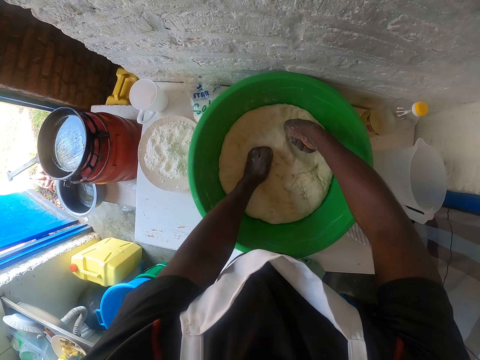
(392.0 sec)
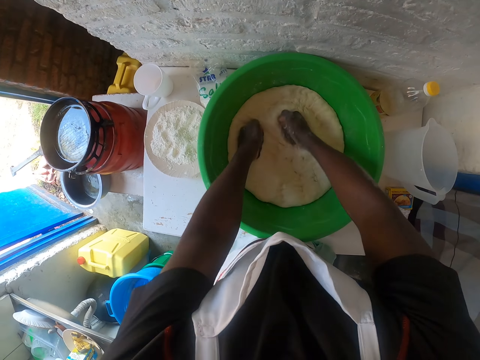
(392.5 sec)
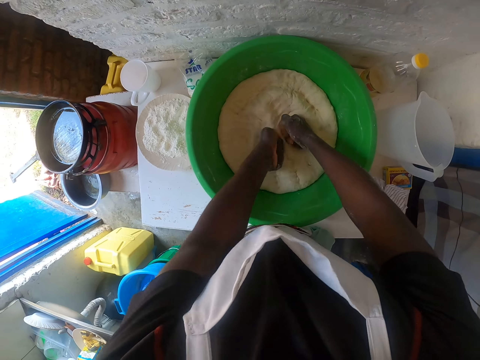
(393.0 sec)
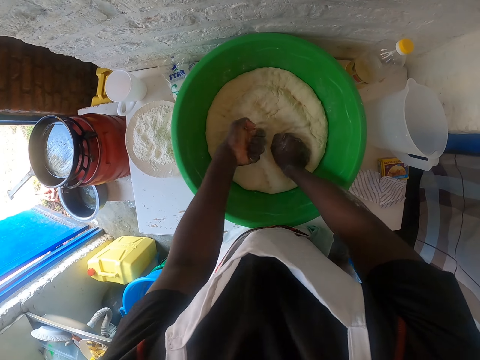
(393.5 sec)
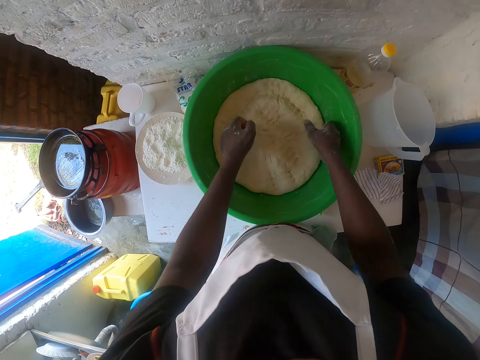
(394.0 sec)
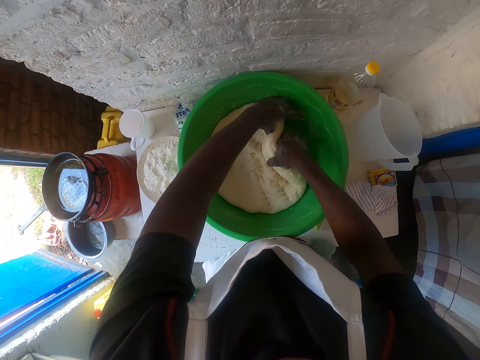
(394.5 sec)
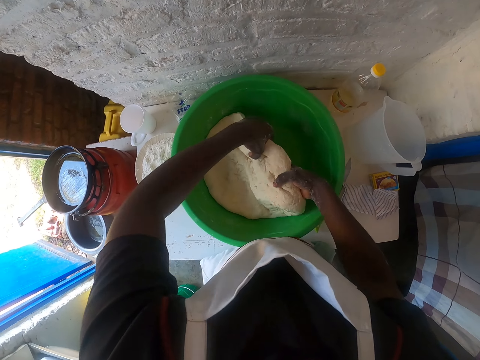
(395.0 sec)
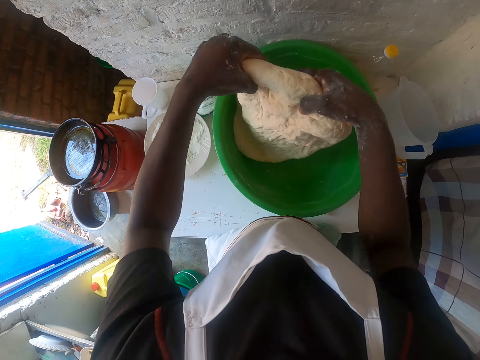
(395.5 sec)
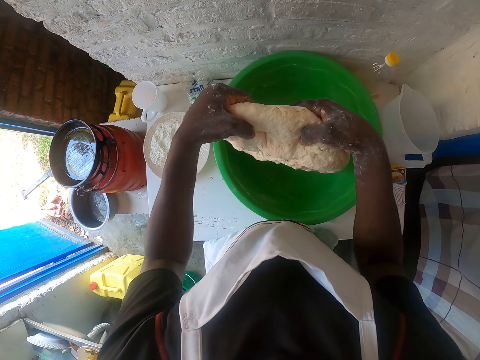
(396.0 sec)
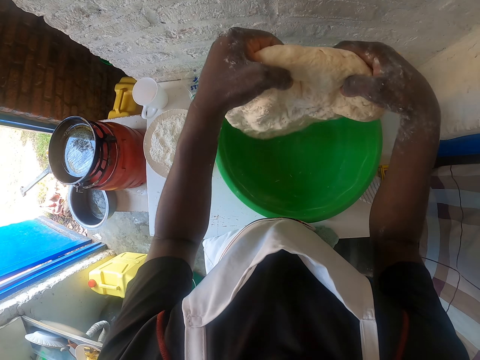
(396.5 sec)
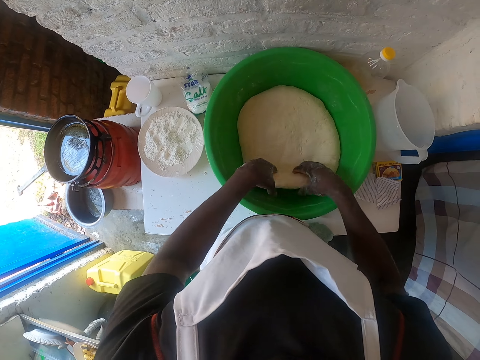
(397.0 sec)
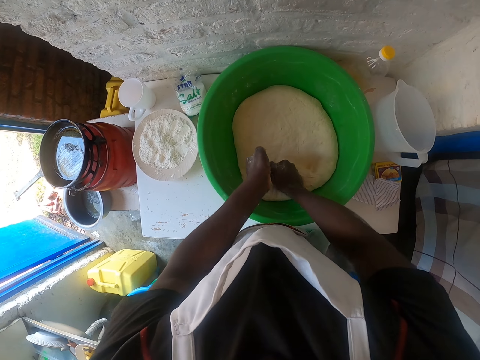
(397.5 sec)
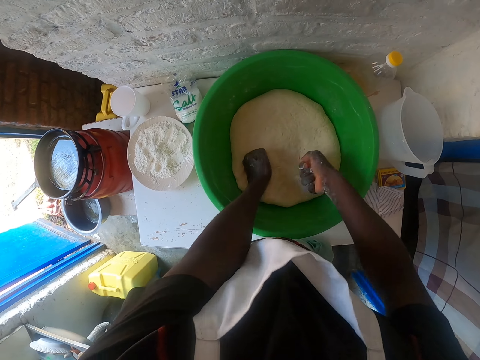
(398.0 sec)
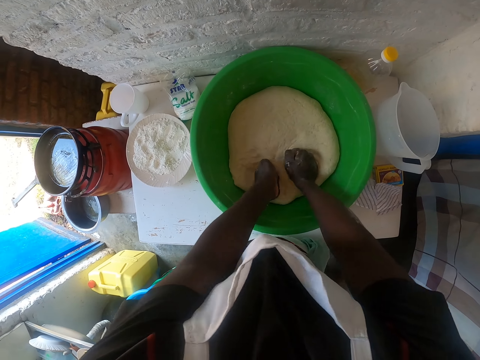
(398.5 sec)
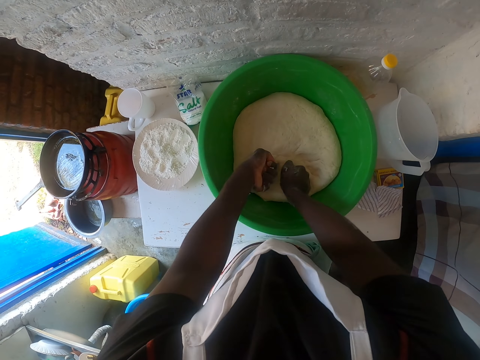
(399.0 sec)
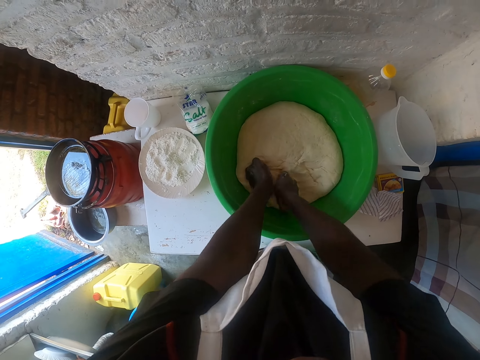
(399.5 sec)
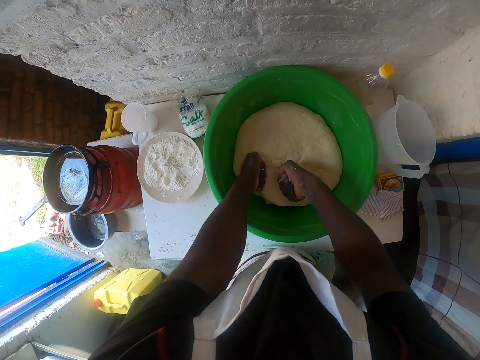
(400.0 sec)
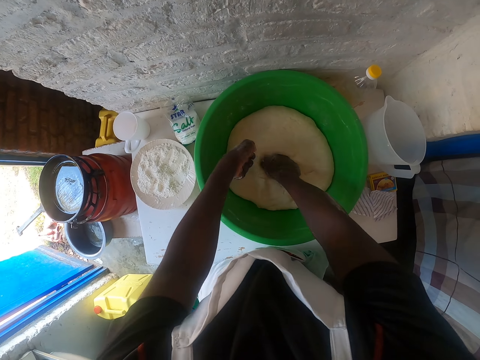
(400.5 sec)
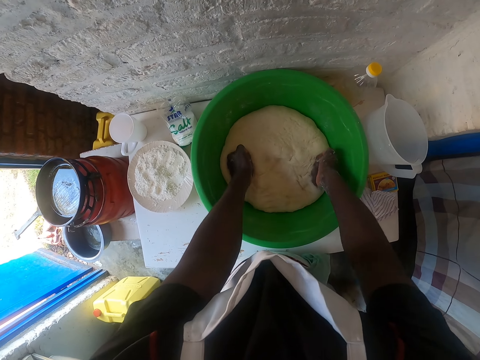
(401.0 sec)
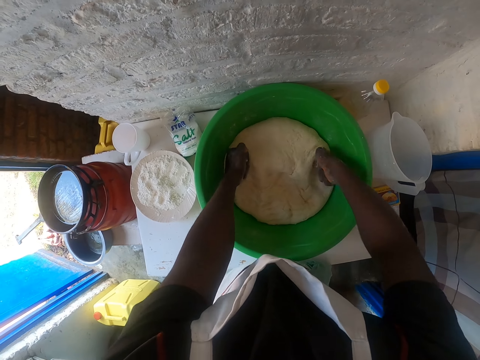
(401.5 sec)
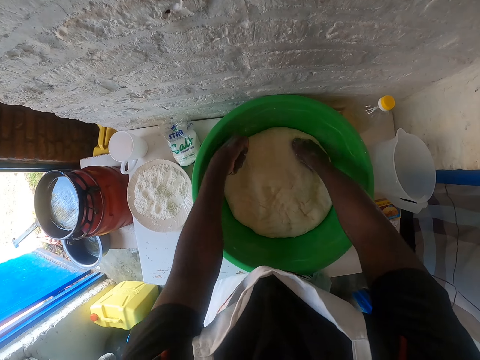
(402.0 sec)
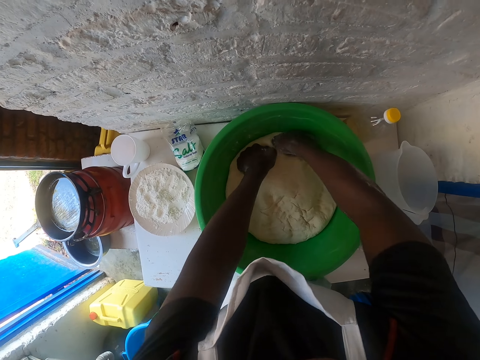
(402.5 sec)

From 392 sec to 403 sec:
The camera wearer turns the dough. They press the dough using the fist.

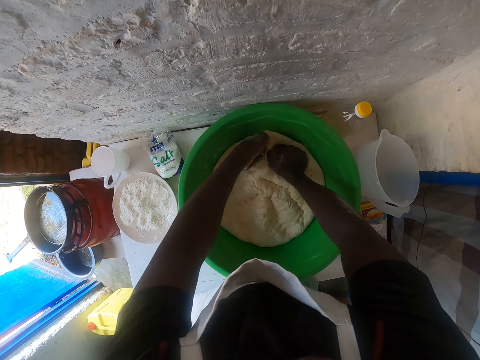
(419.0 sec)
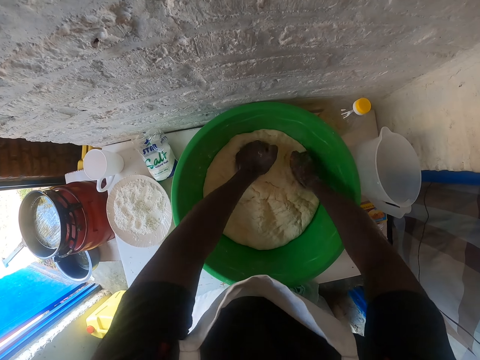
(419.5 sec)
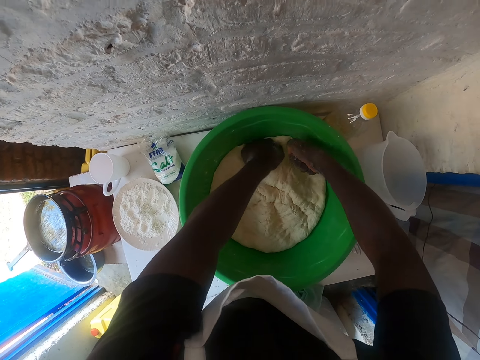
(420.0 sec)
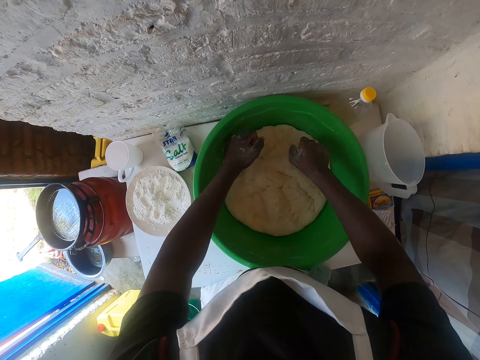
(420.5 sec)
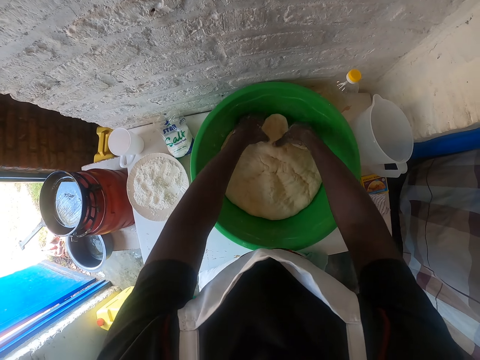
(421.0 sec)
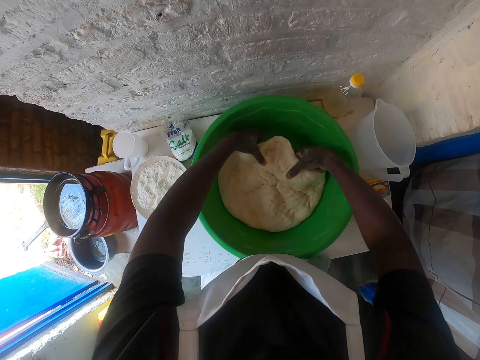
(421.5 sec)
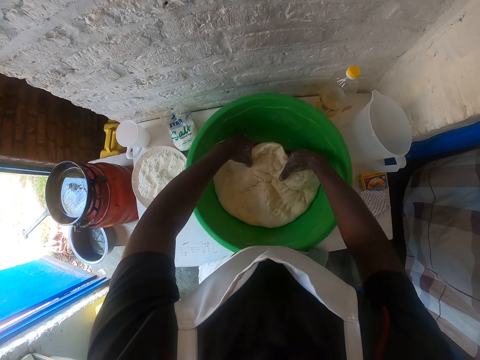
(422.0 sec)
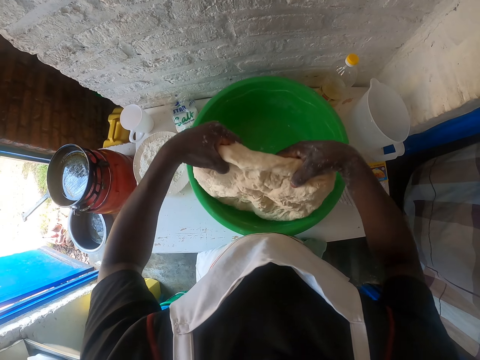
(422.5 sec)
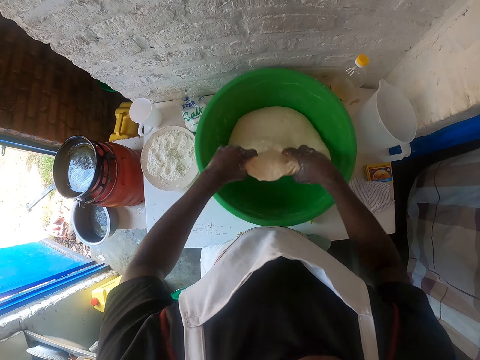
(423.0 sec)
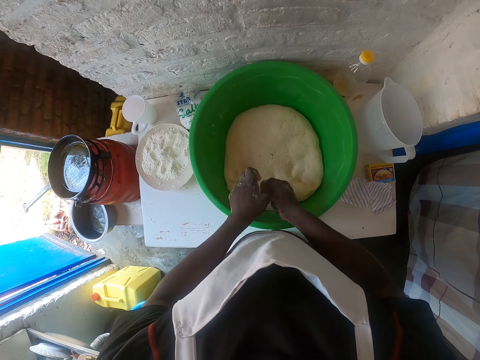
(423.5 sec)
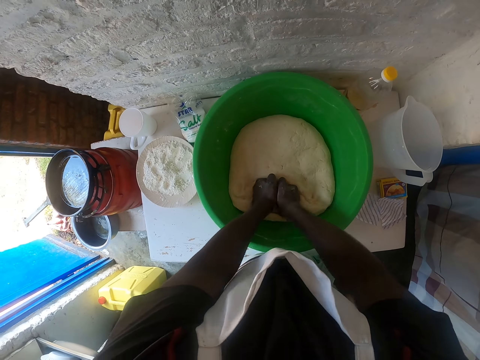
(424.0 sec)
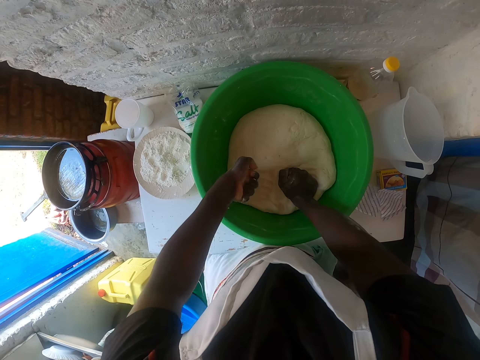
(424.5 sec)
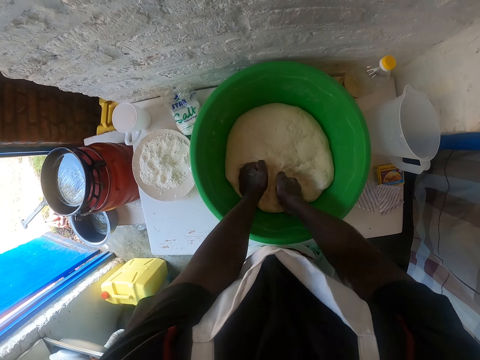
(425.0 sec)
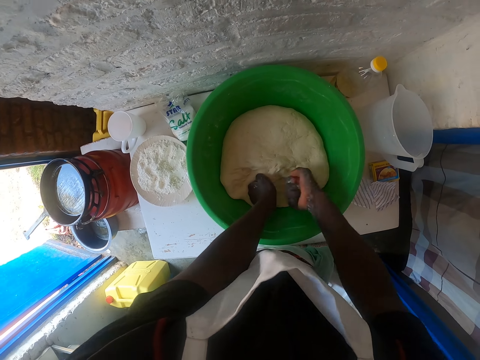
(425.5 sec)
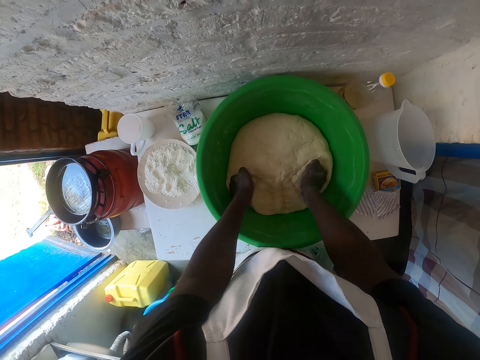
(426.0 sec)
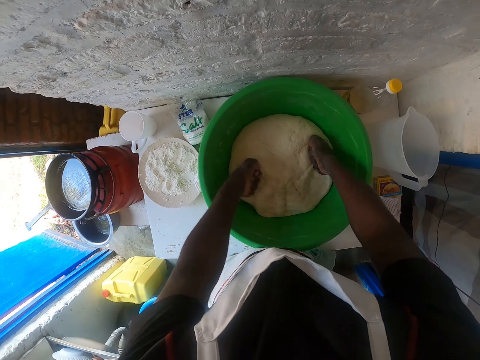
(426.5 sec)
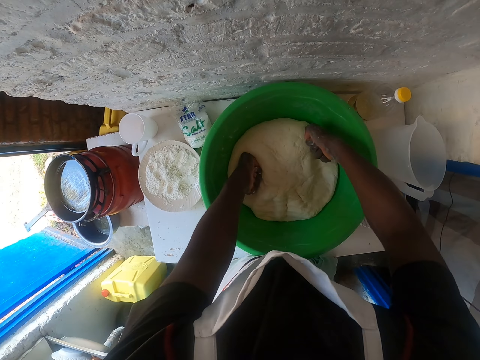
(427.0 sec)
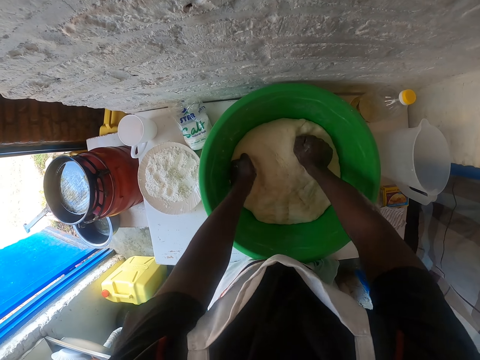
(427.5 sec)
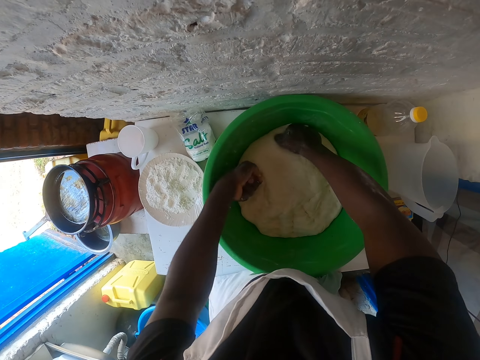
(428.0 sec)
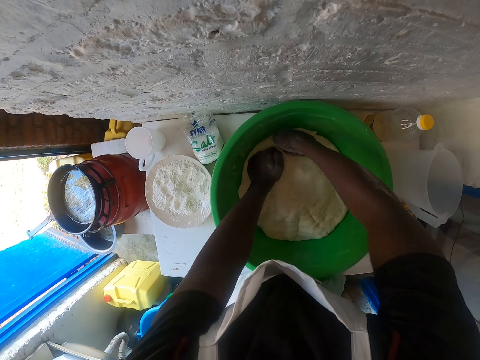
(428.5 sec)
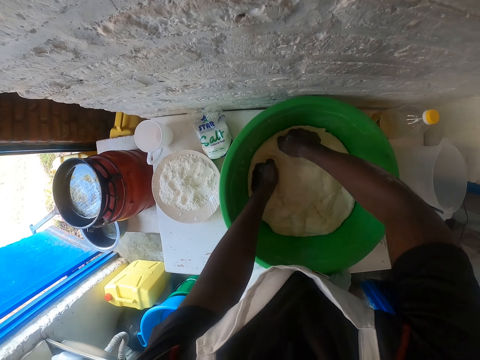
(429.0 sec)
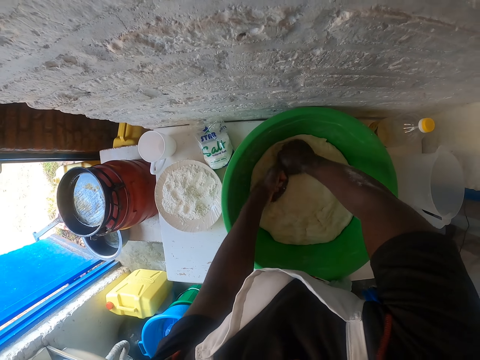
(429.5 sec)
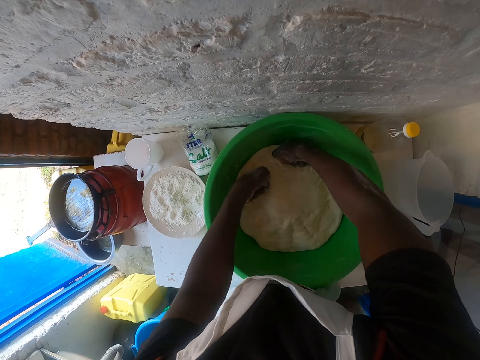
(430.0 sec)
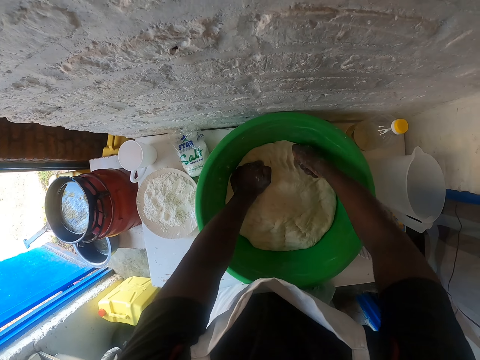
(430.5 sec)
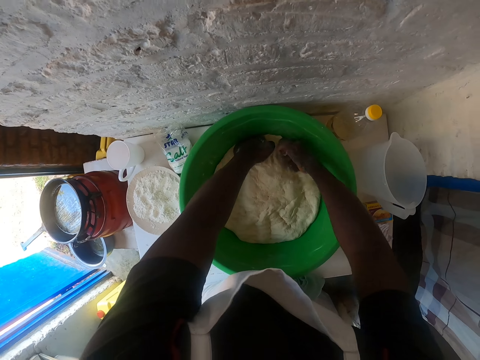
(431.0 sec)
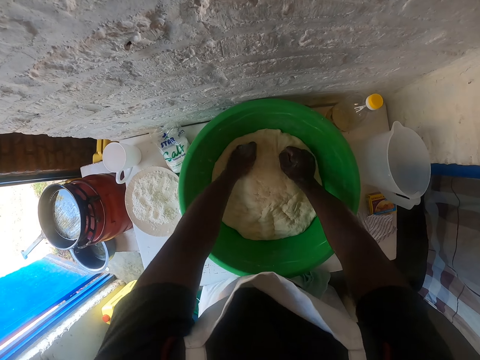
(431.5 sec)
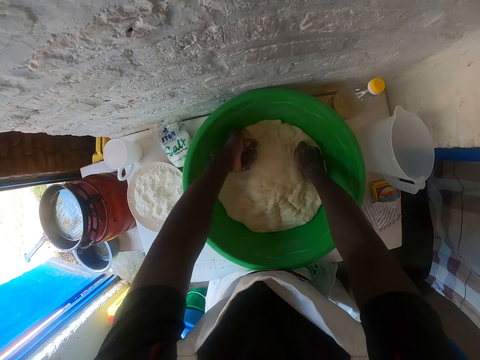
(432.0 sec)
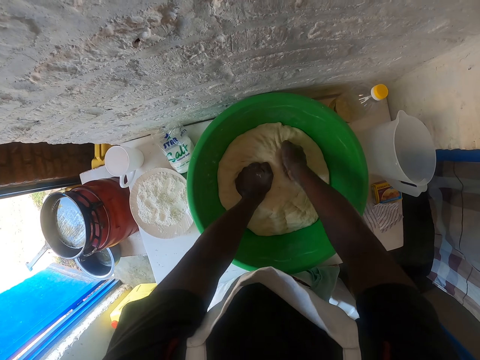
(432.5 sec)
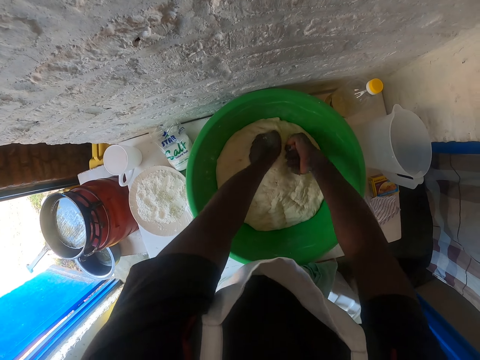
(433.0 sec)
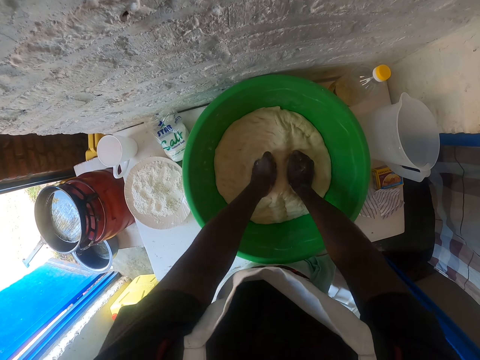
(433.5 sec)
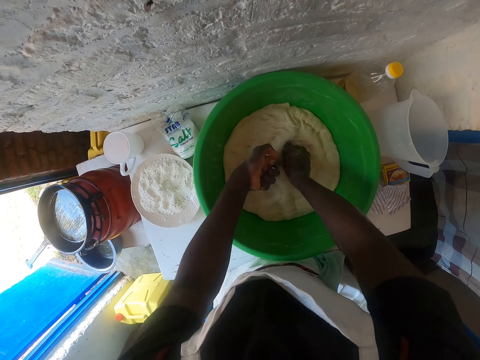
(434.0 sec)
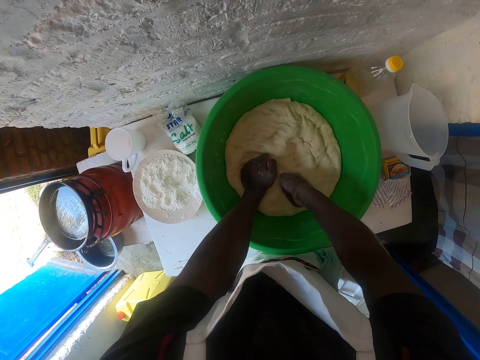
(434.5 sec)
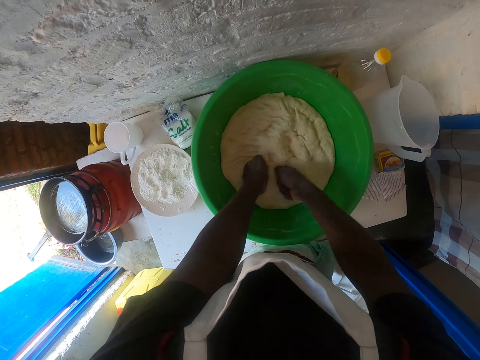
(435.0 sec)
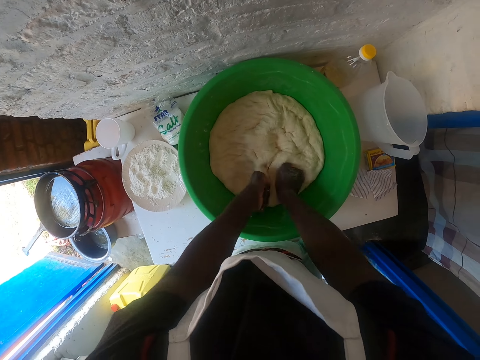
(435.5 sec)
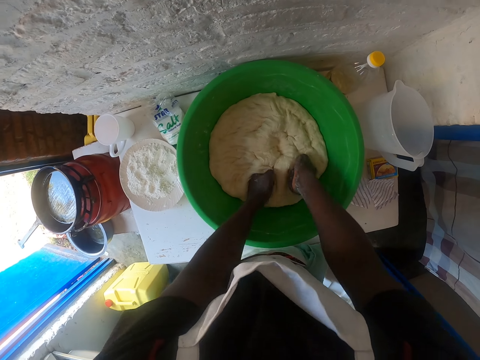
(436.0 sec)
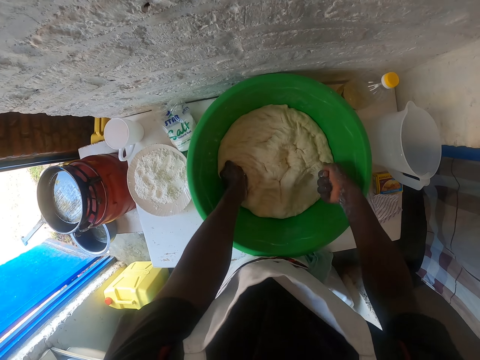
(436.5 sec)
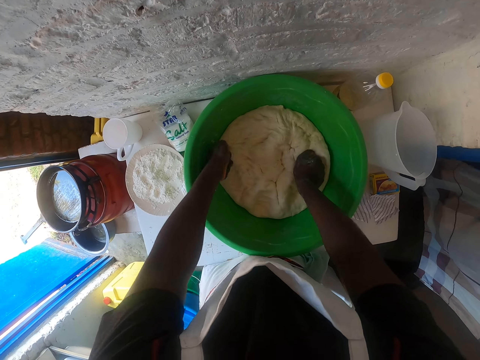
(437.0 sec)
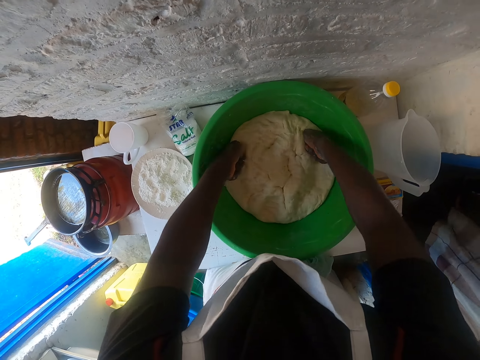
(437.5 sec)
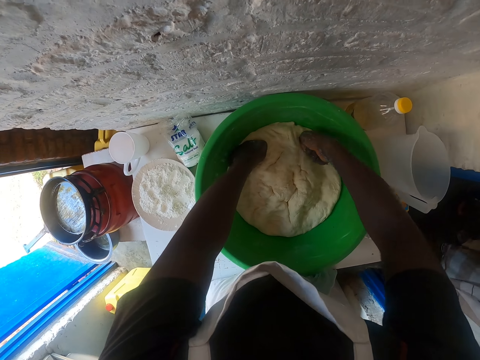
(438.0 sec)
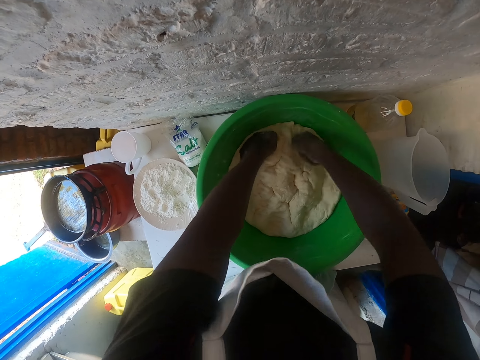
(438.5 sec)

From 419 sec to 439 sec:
The camera wearer turns the dough. They press the dough using the fist.
